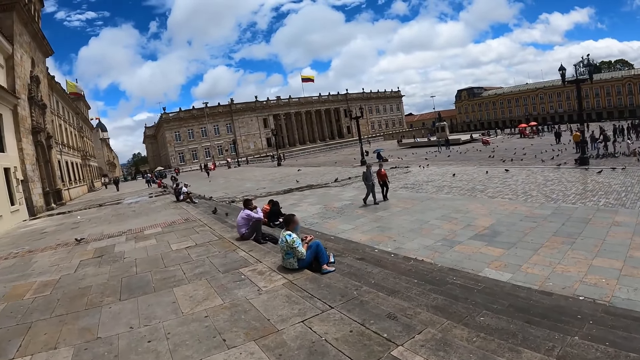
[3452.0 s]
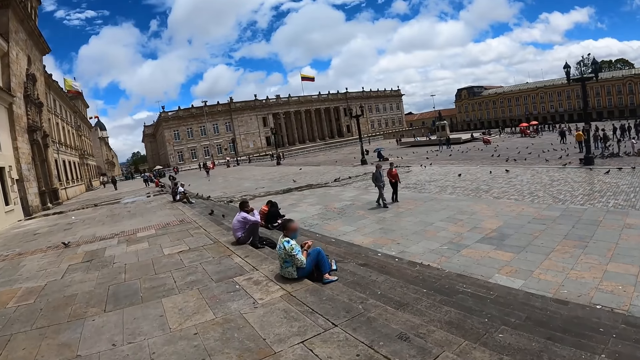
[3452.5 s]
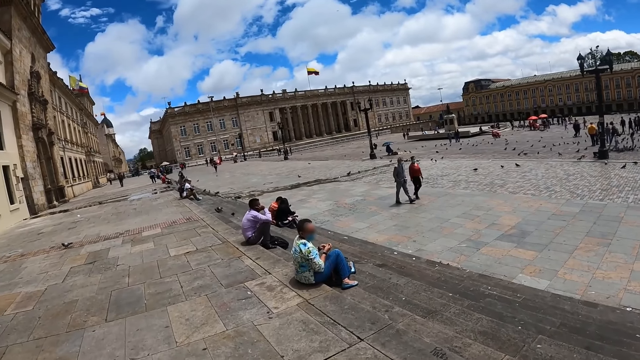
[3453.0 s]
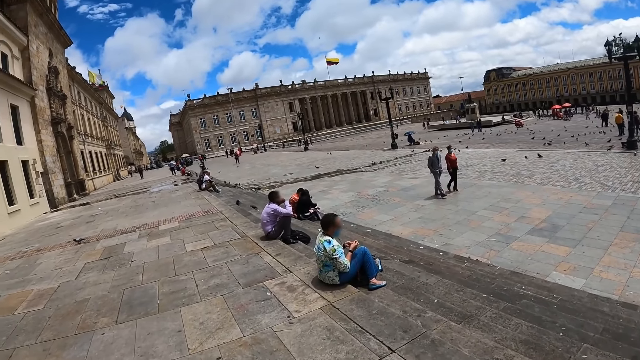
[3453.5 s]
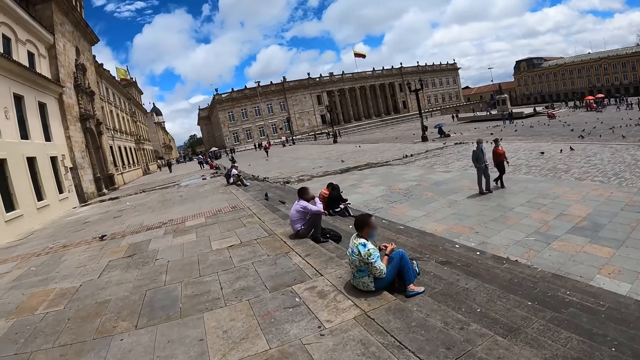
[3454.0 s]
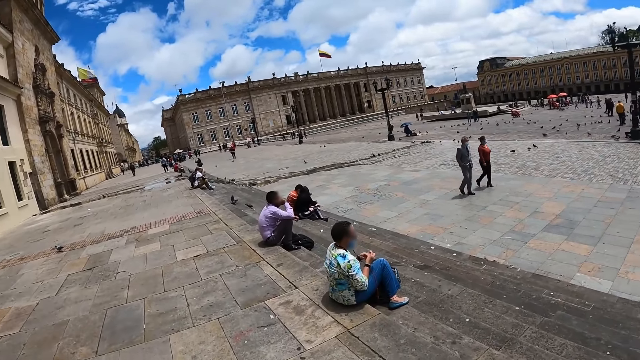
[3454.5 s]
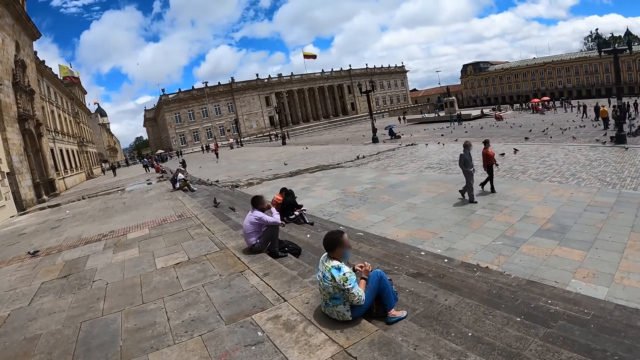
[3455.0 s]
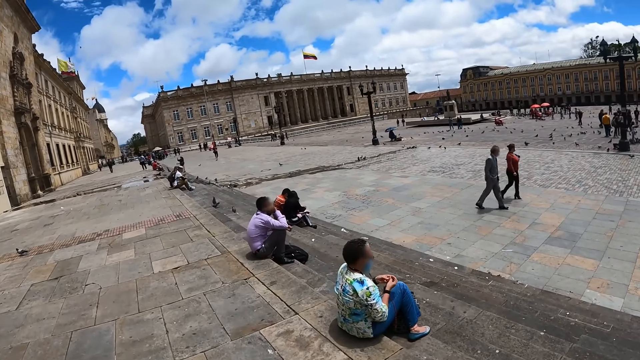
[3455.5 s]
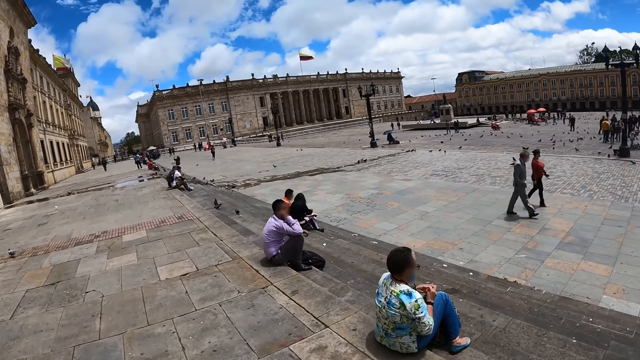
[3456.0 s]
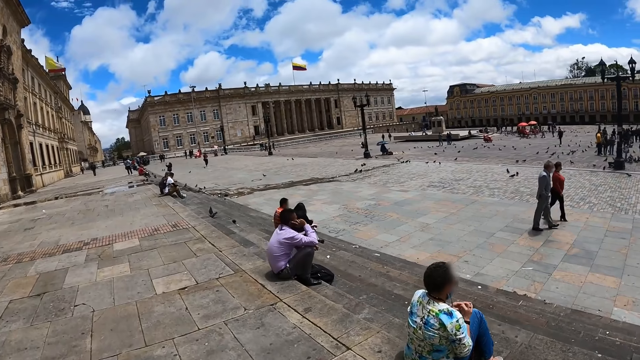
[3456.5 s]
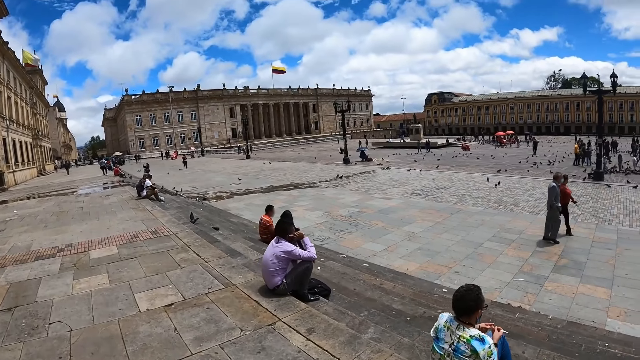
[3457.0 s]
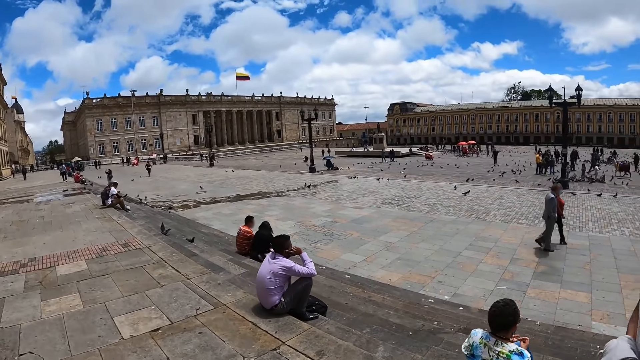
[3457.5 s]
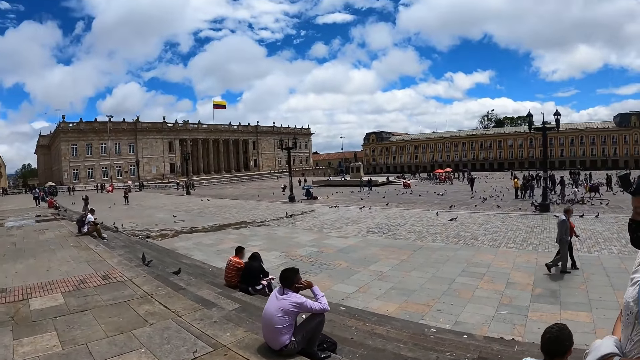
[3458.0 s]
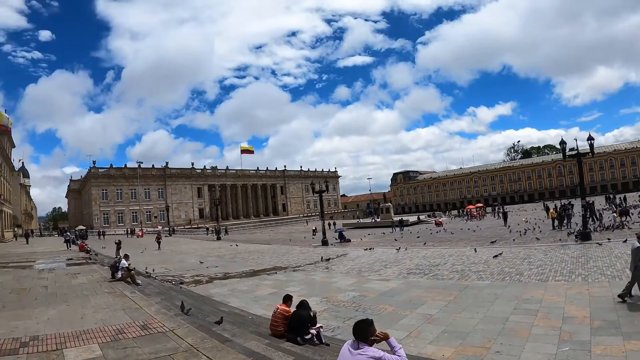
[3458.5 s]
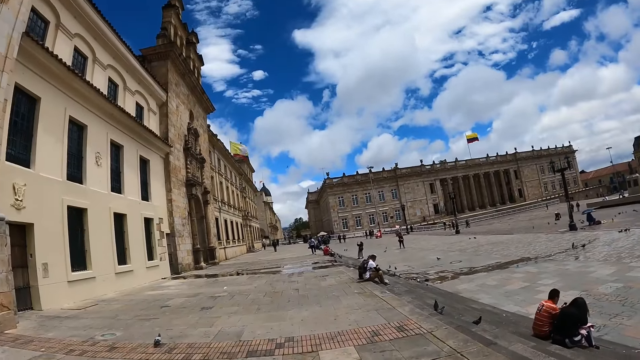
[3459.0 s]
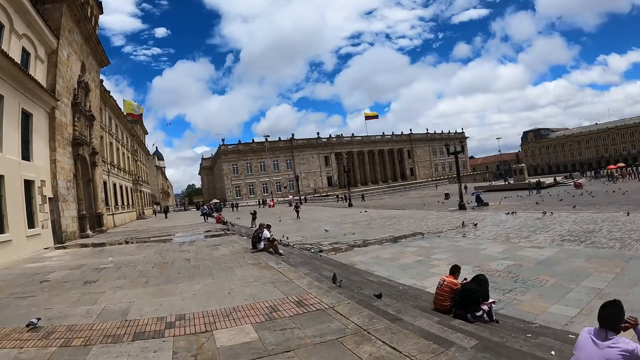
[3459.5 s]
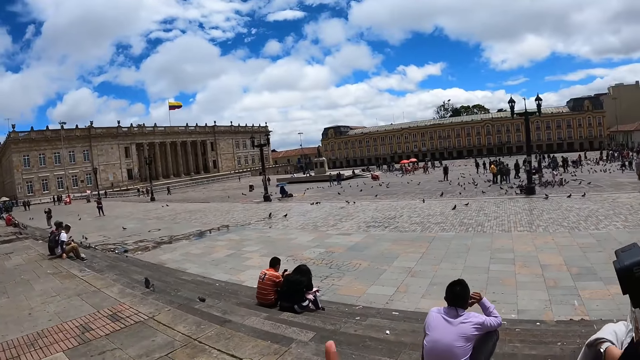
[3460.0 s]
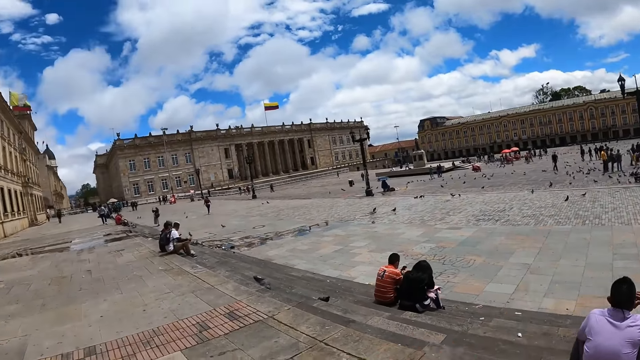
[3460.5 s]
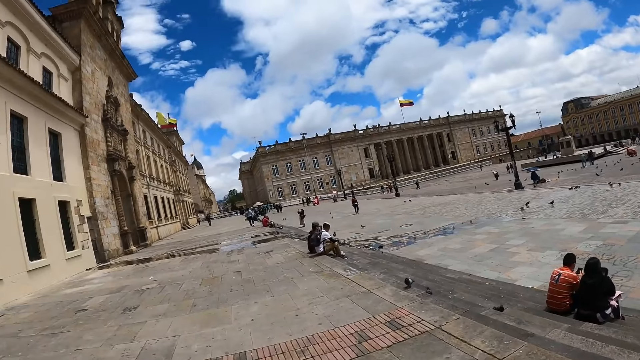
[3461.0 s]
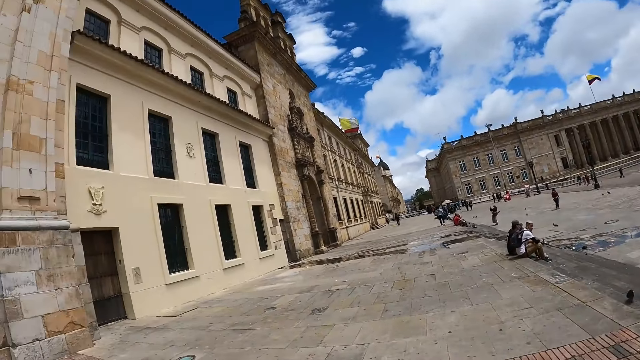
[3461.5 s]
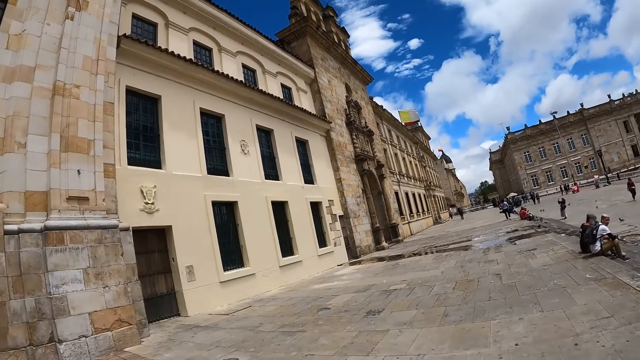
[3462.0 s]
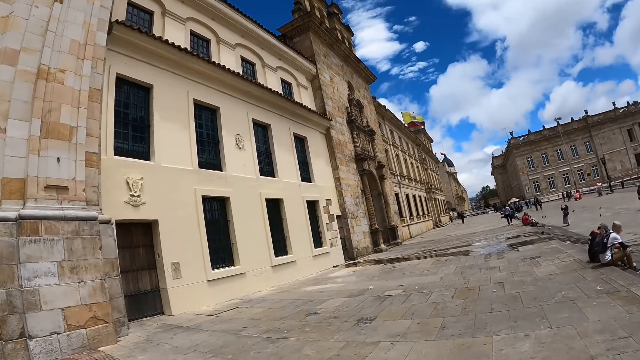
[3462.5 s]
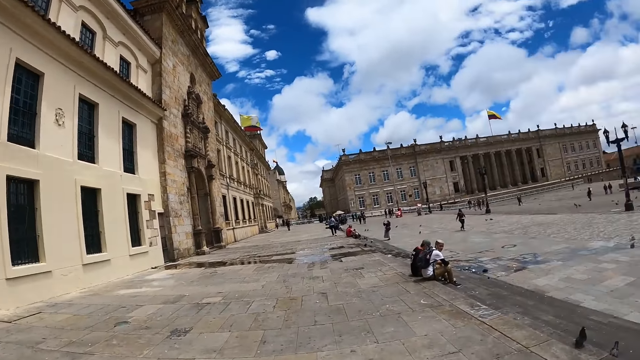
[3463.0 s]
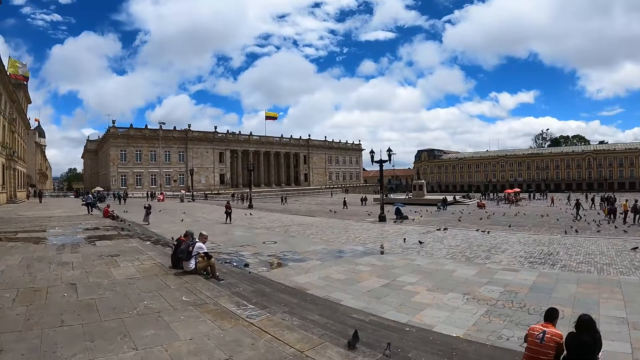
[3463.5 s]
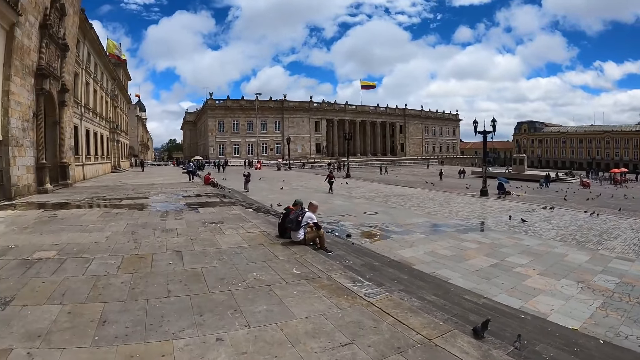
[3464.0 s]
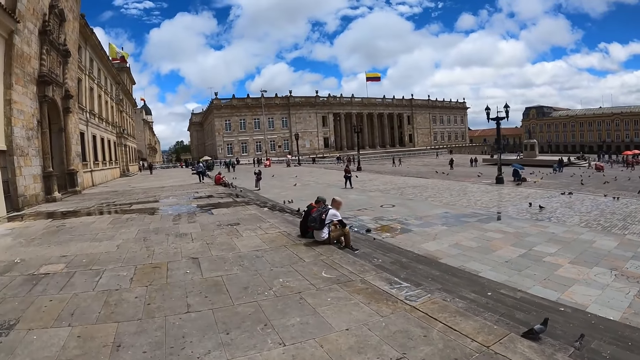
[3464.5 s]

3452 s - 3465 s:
The camera wearer looks right. A person walks with a second person. The second person walks on the road. A third person moves the head. A fourth person moves something on the hand. The third person uses the phone. The camera wearer looks forward. They look right. They converse. They move the finger up. They look forward. They look left. They look right.

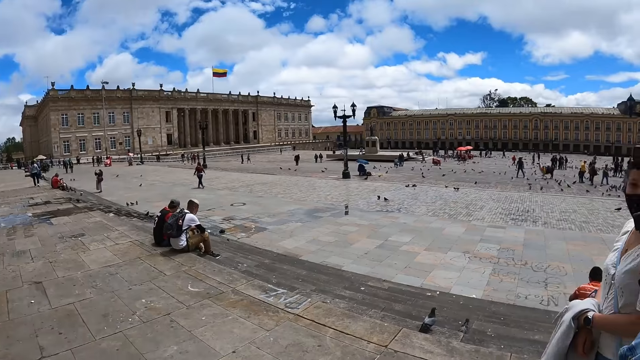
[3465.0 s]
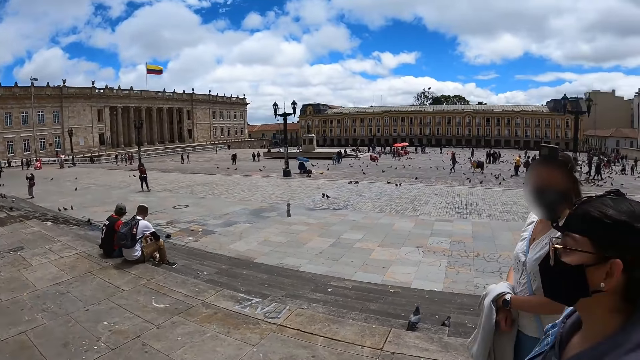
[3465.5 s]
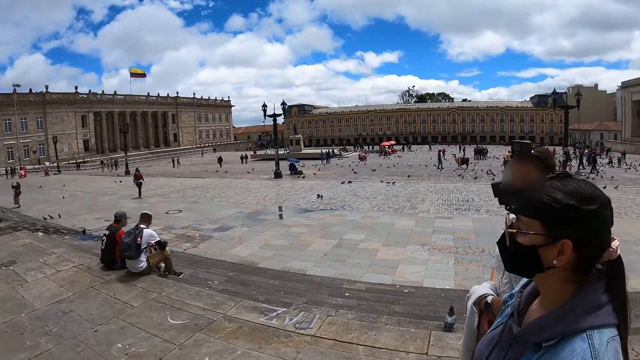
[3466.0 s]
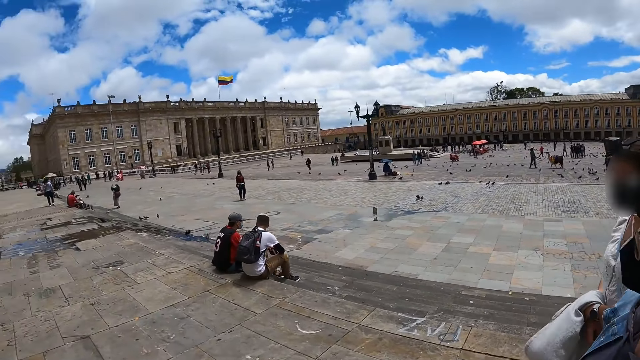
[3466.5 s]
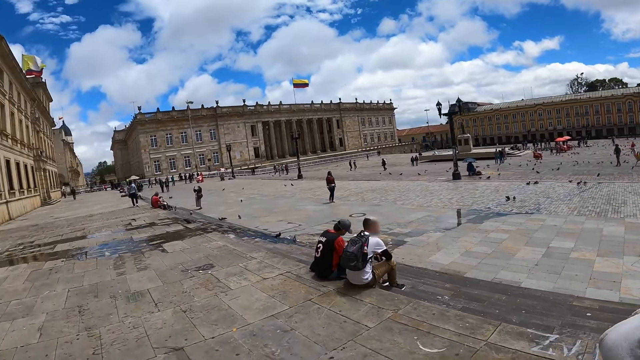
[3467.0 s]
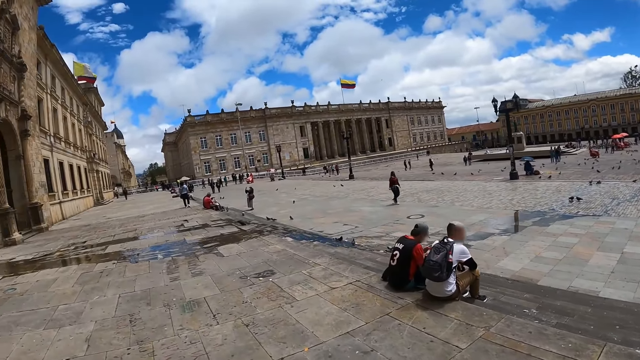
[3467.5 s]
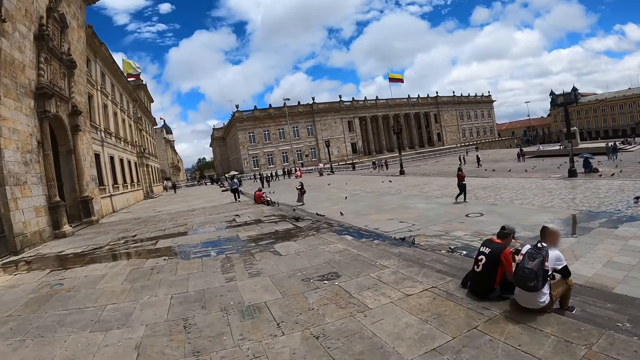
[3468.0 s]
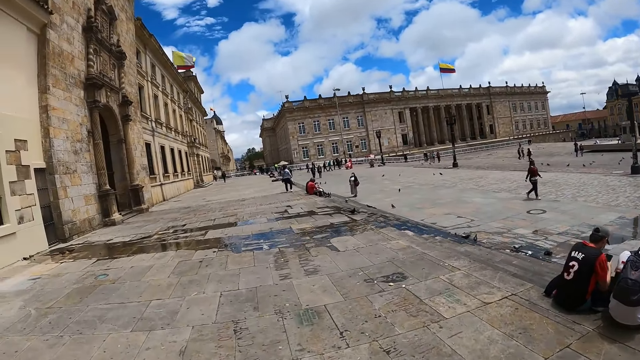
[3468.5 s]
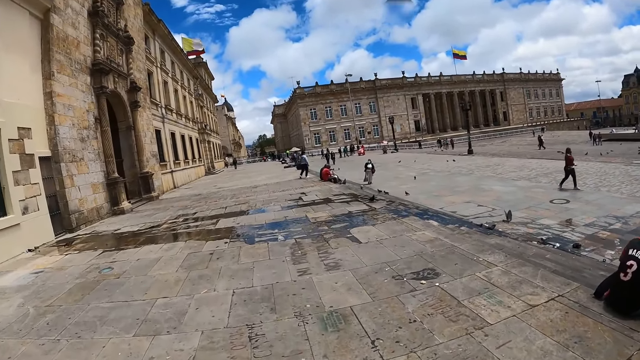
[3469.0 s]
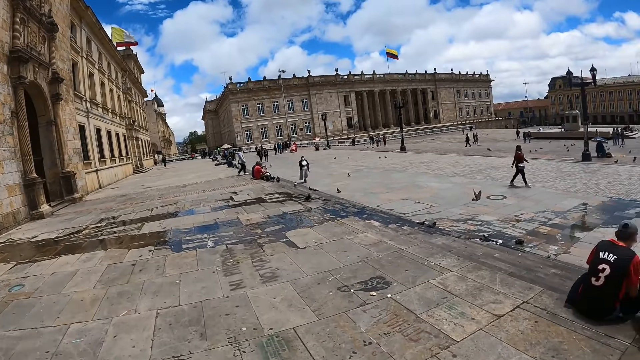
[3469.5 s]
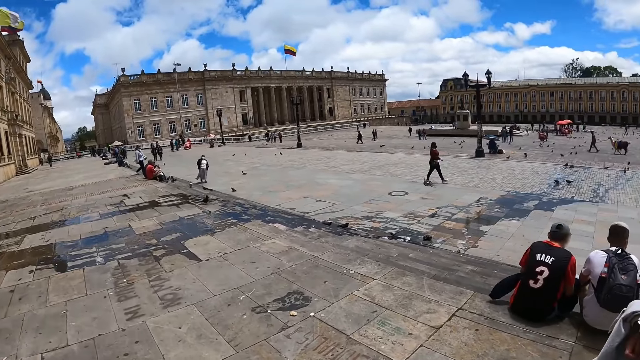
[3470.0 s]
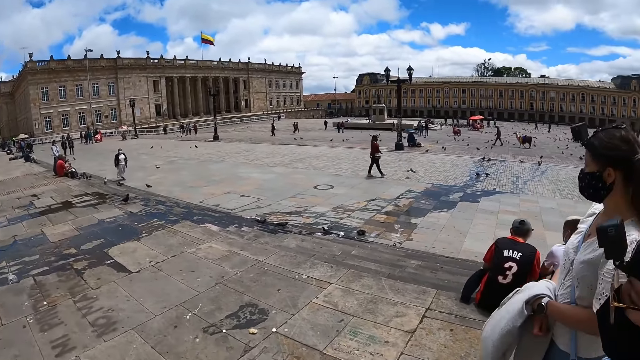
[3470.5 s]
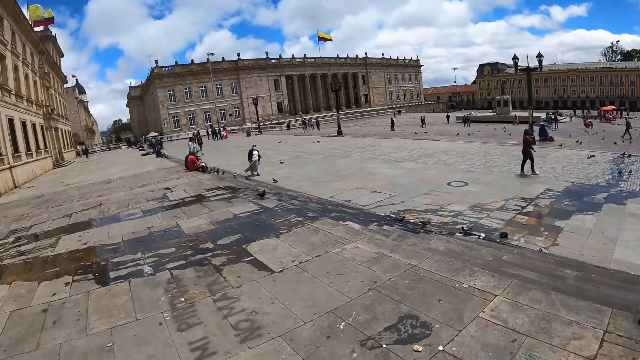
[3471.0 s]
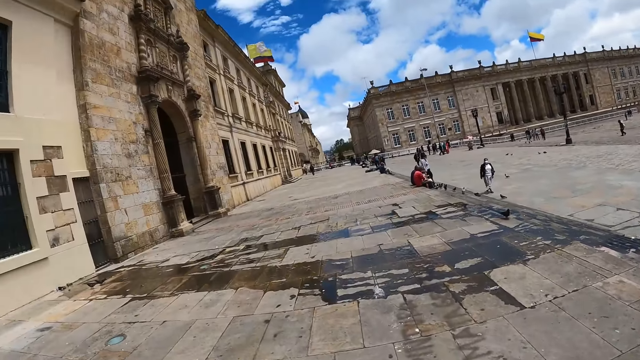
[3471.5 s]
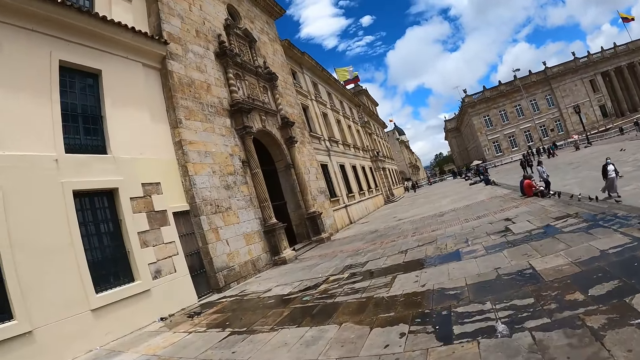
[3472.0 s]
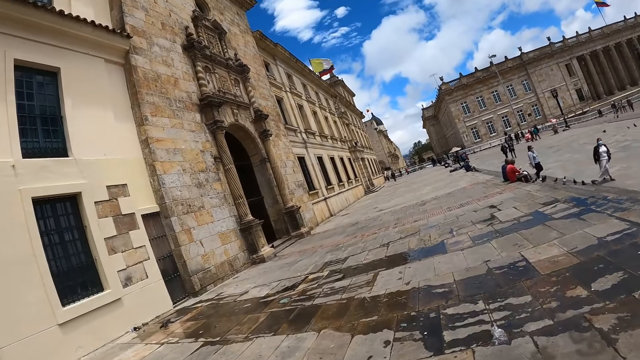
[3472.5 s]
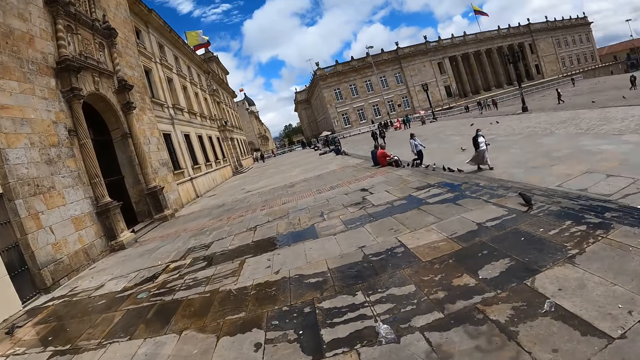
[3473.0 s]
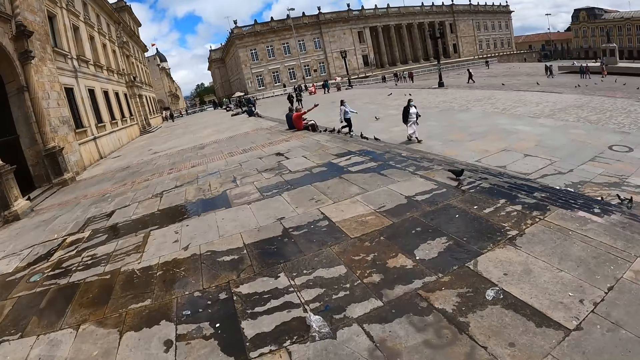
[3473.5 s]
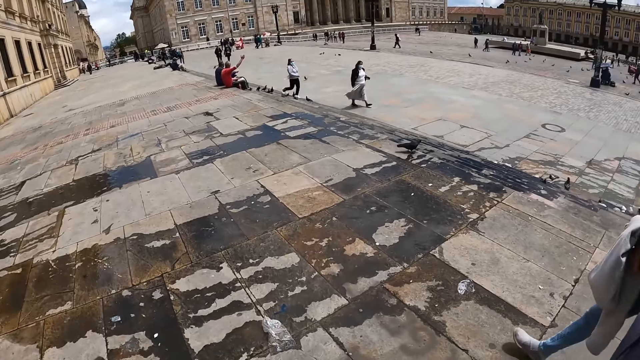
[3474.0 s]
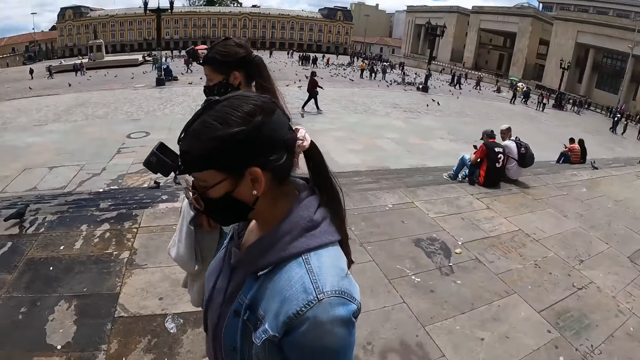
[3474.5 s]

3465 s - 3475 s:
A woman converses with the camera wearer and another woman. The camera wearer looks forward. They look right. They look forward. They look left. A person raises his hand up. The camera wearer looks right. They turn back.
